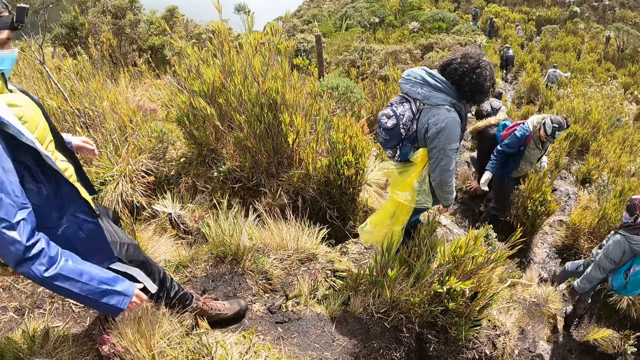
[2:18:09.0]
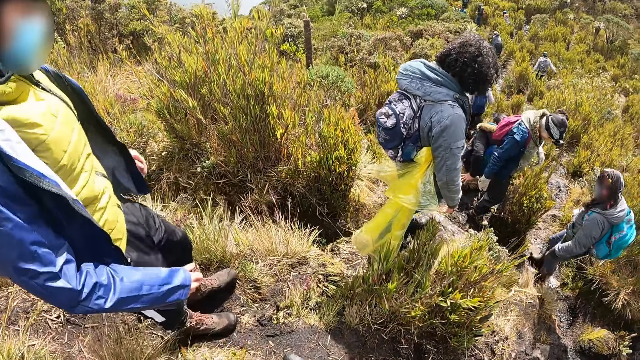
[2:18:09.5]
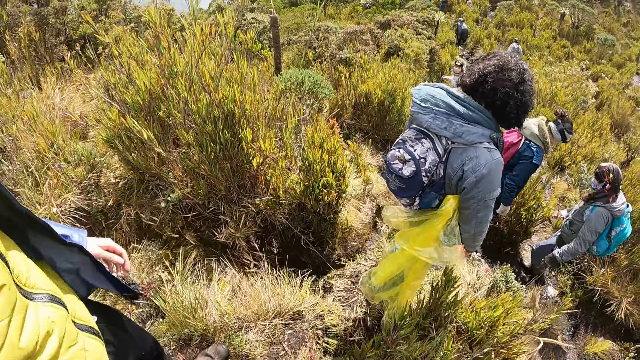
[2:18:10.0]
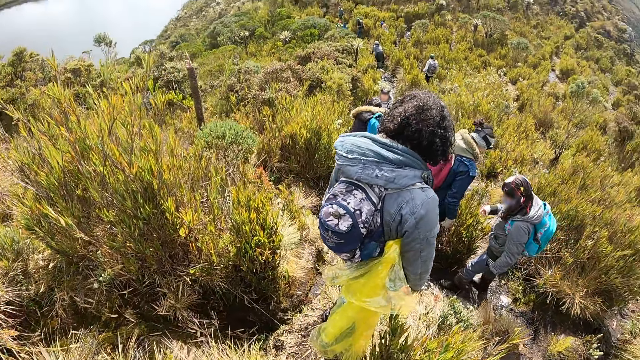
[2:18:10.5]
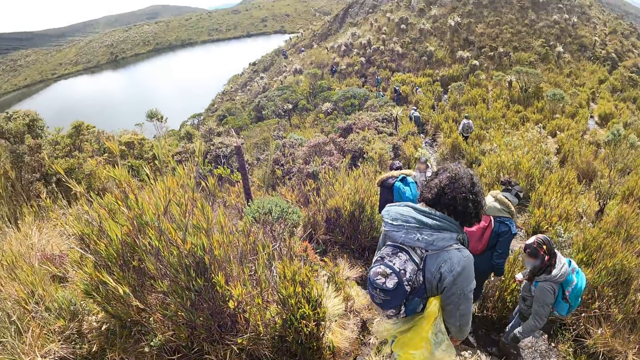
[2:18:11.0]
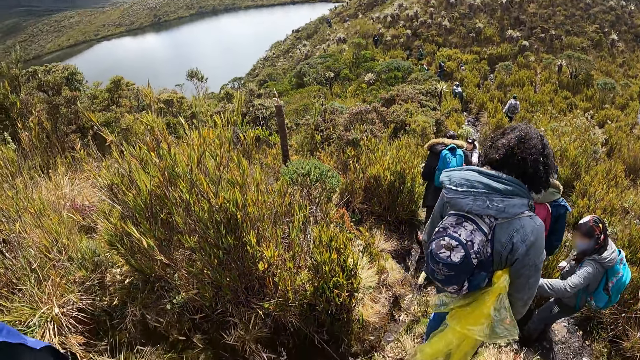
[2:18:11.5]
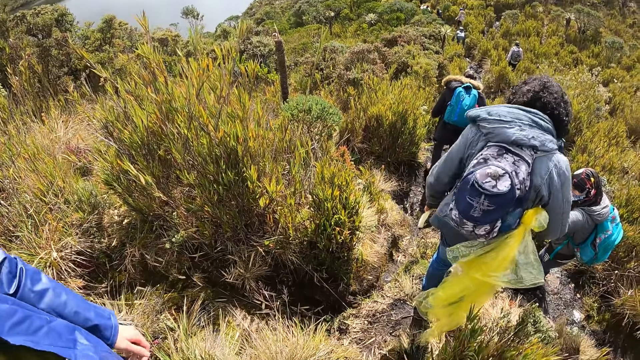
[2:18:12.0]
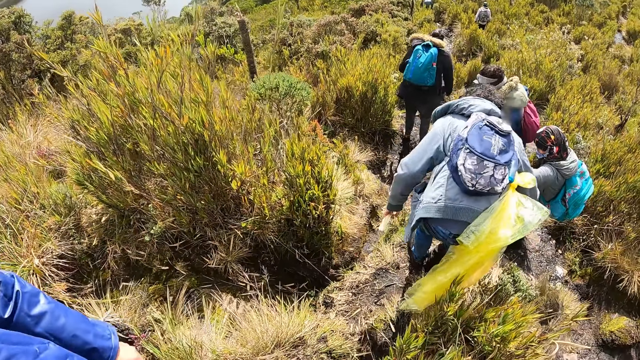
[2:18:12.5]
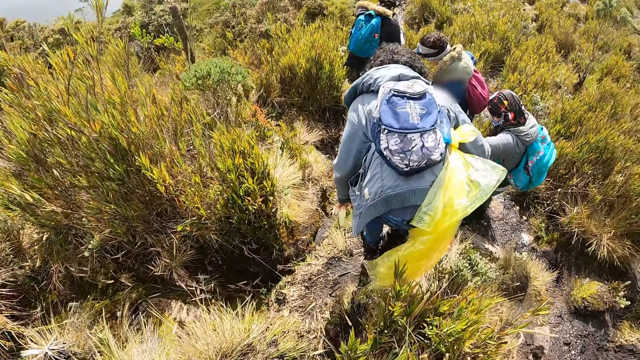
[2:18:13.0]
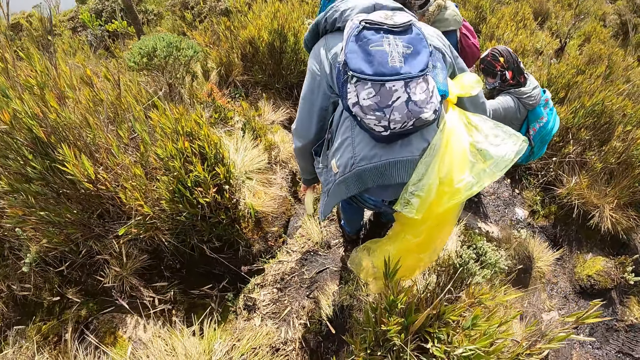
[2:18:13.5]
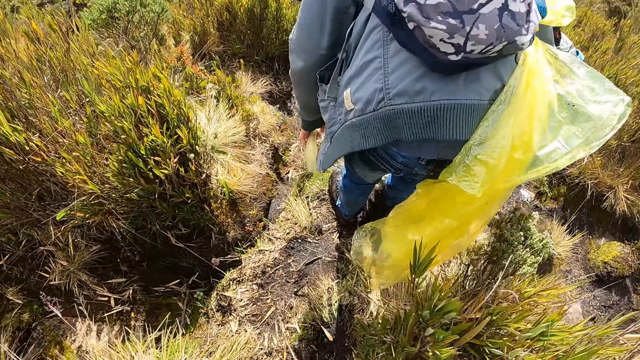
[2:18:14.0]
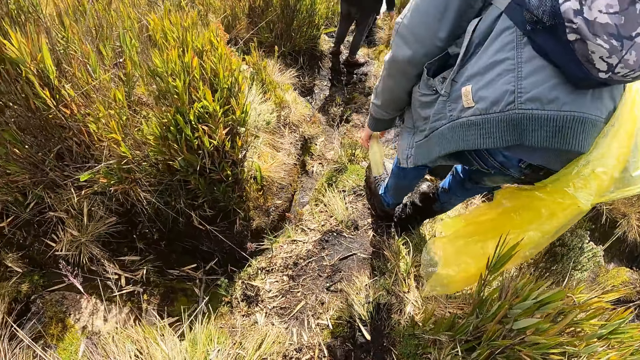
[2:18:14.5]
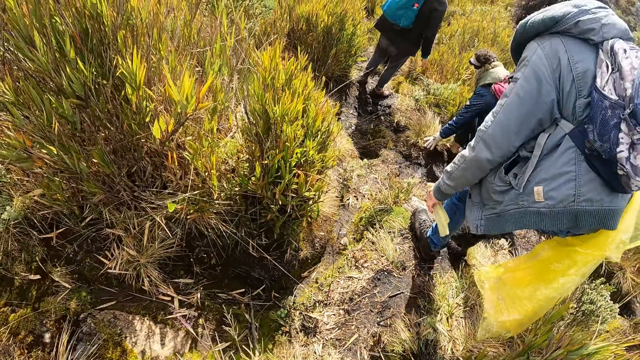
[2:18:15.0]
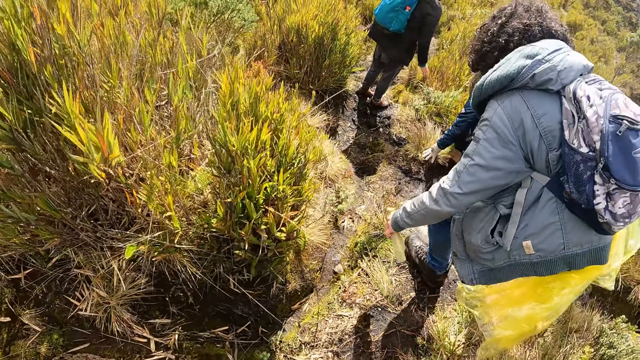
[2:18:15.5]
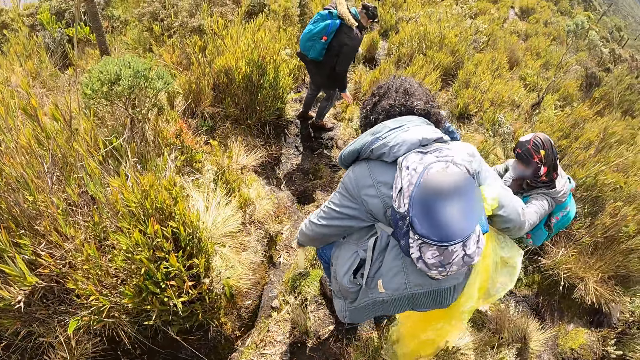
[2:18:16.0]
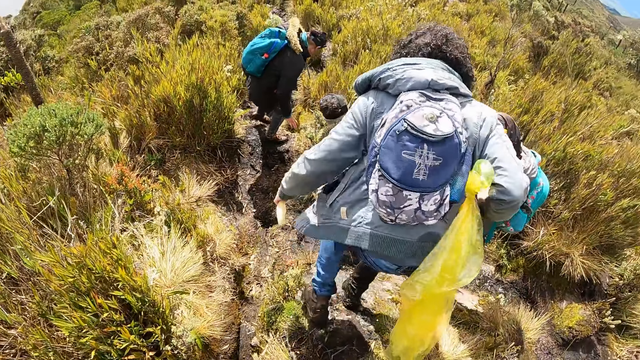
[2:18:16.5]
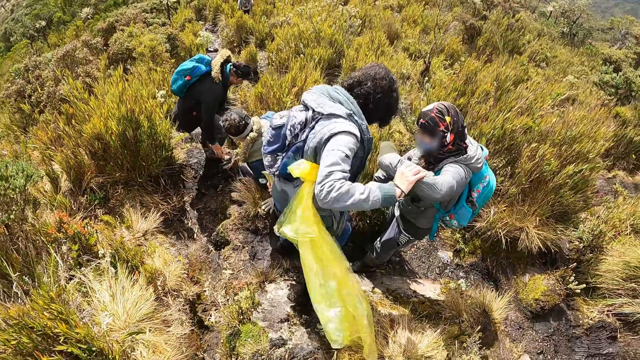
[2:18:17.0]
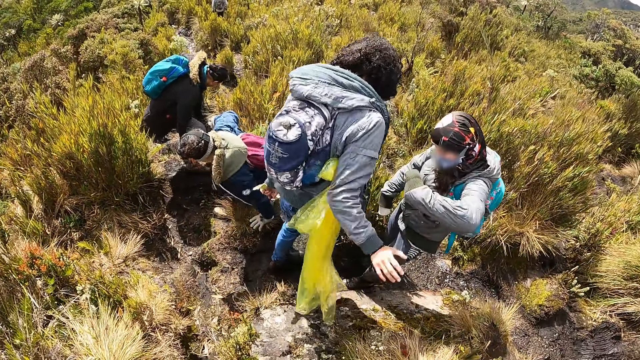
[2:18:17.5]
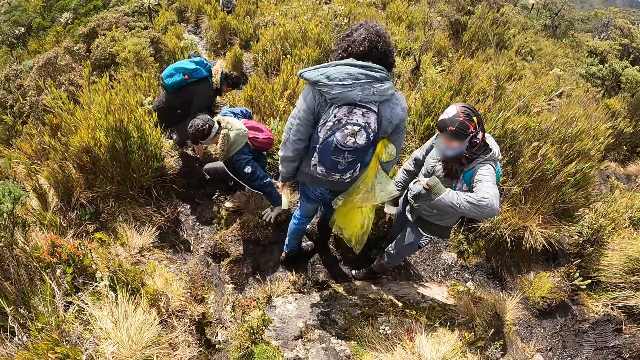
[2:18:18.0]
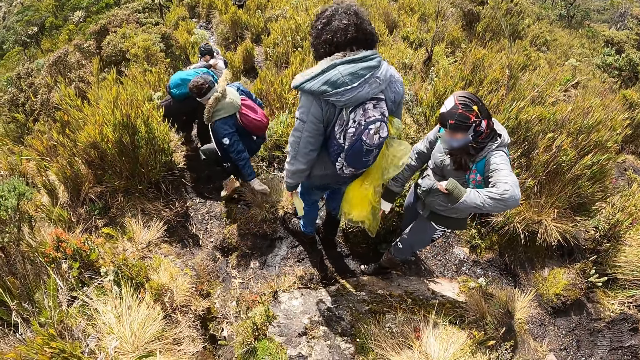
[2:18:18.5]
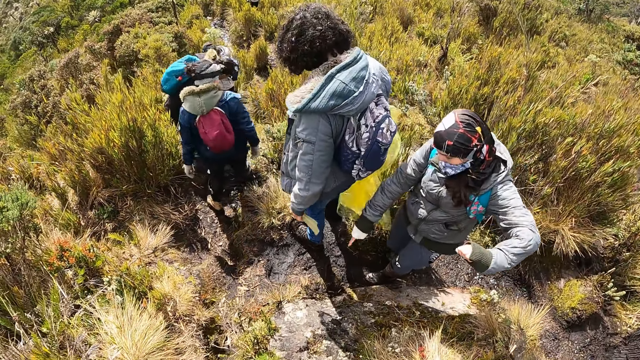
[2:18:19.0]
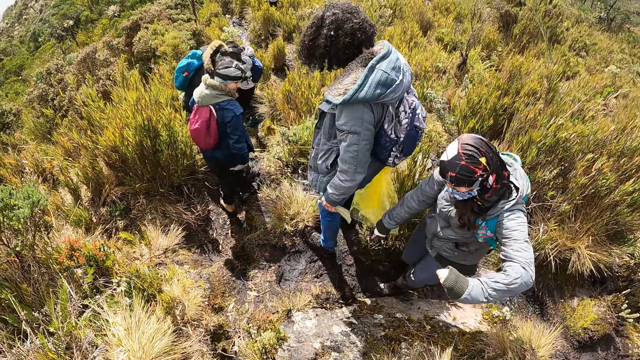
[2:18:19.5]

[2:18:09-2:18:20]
The camera wearer walks down the hill. A man touches a woman. The man walks down the mountain.

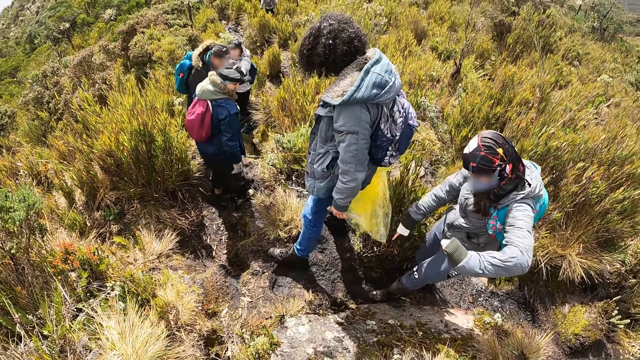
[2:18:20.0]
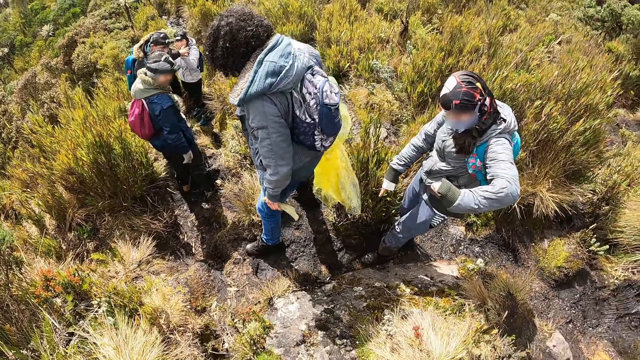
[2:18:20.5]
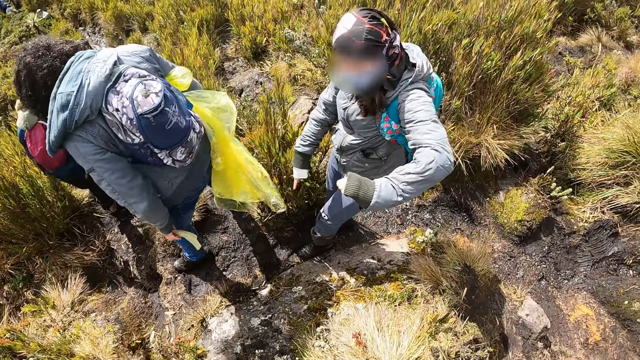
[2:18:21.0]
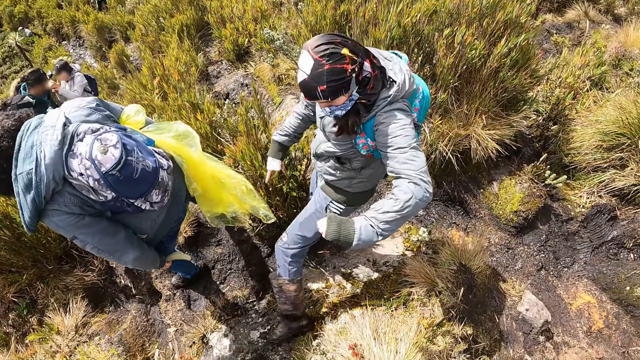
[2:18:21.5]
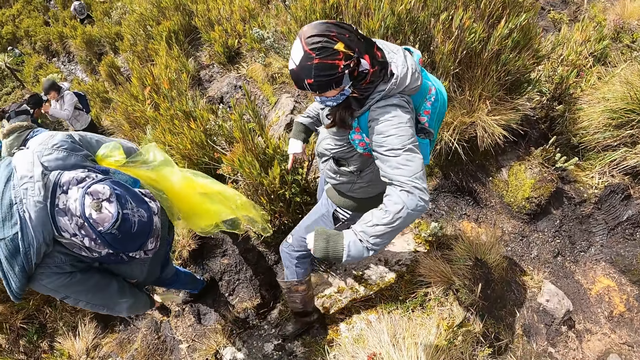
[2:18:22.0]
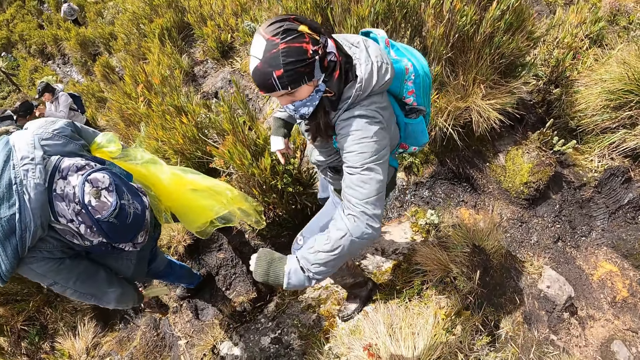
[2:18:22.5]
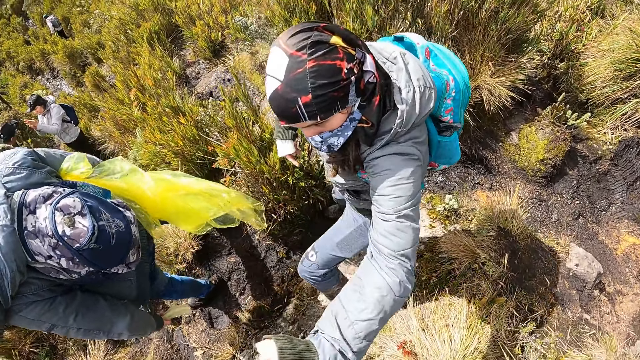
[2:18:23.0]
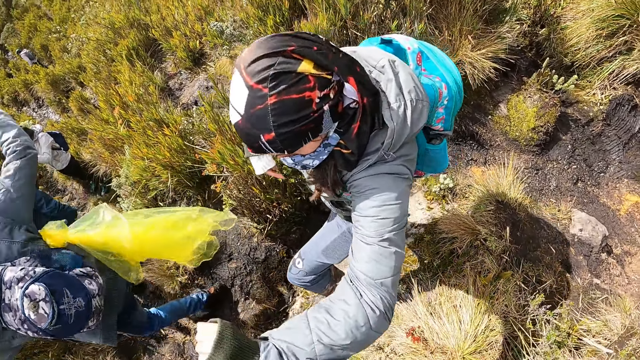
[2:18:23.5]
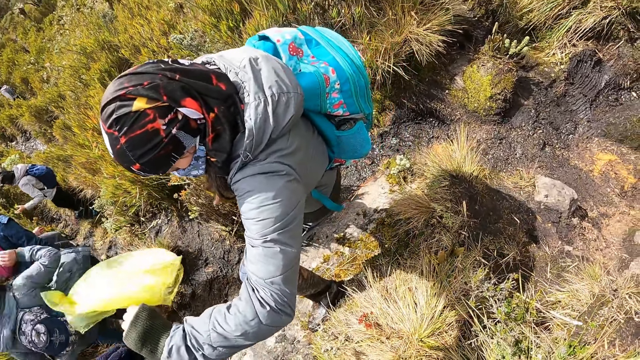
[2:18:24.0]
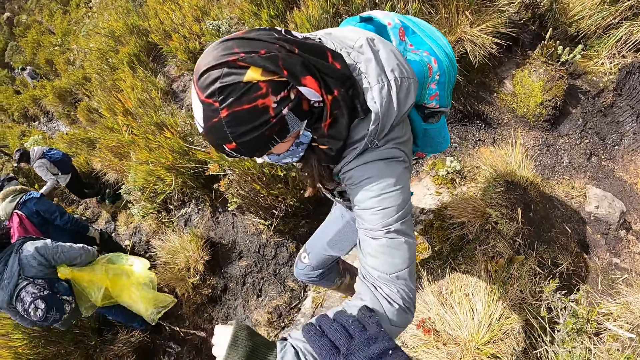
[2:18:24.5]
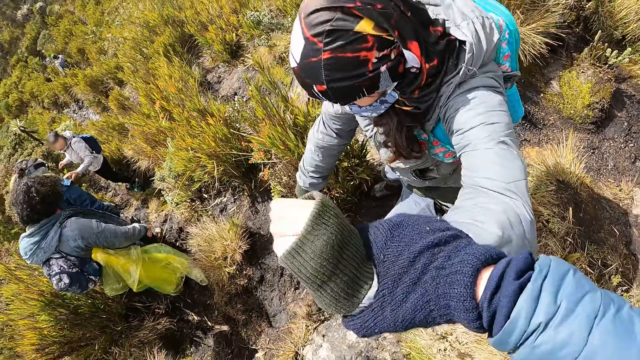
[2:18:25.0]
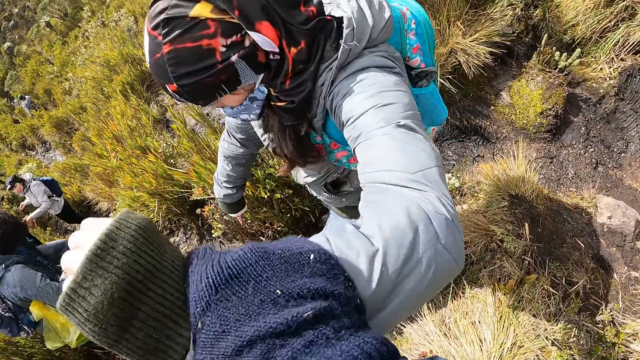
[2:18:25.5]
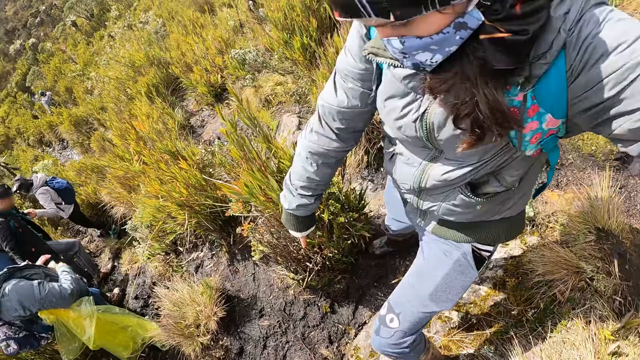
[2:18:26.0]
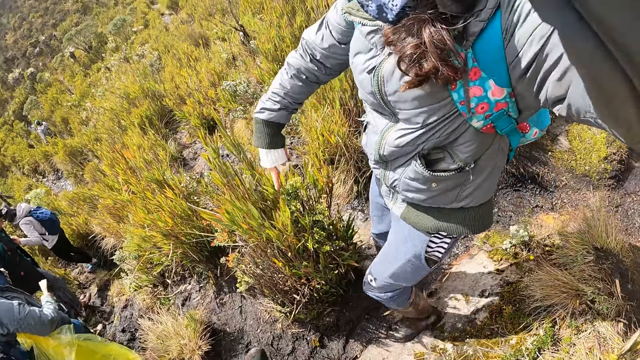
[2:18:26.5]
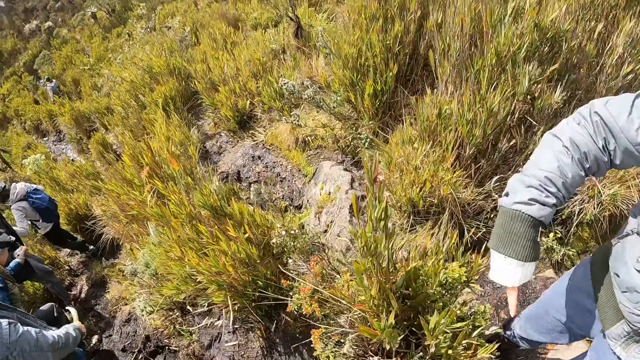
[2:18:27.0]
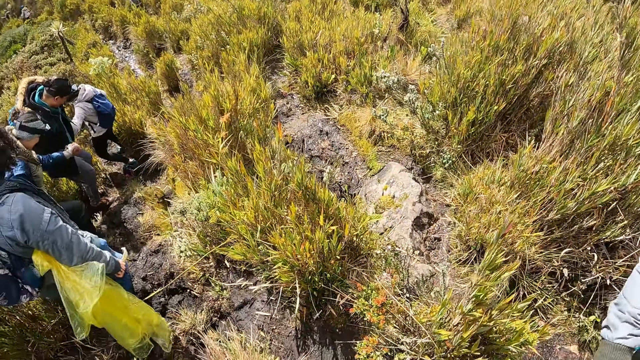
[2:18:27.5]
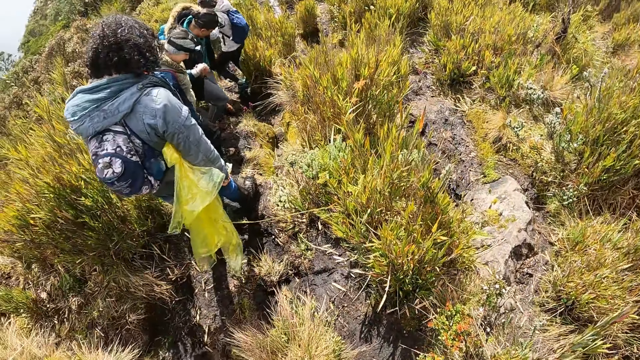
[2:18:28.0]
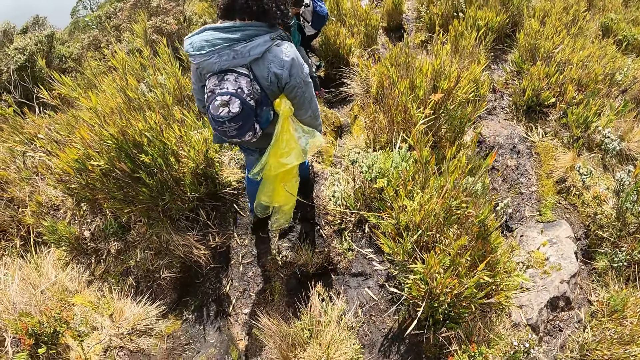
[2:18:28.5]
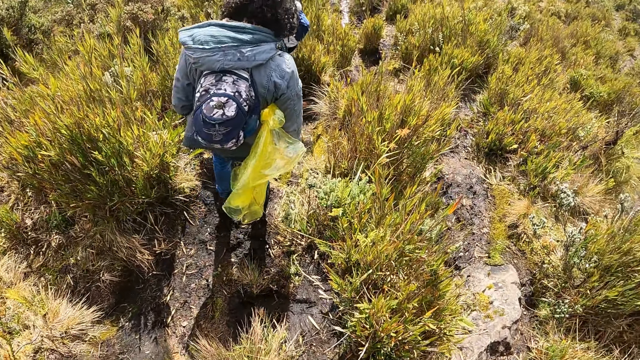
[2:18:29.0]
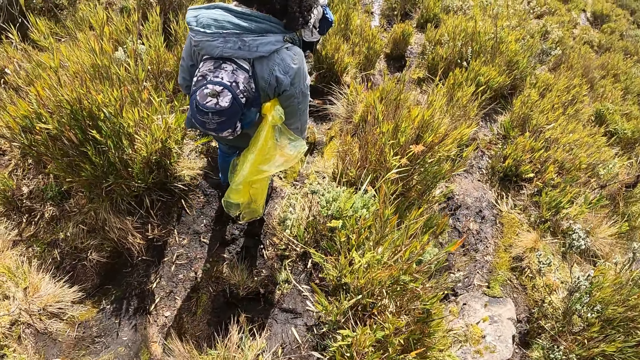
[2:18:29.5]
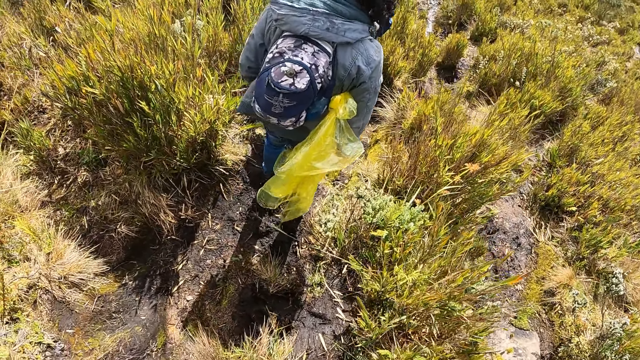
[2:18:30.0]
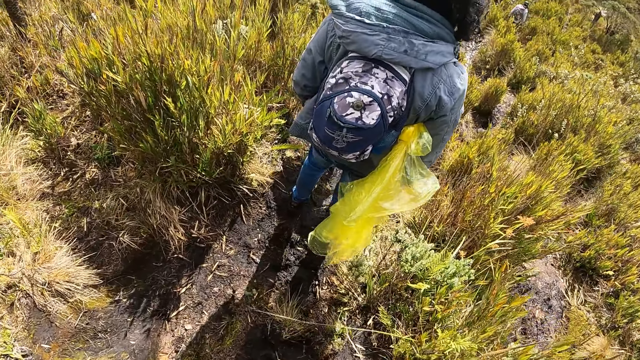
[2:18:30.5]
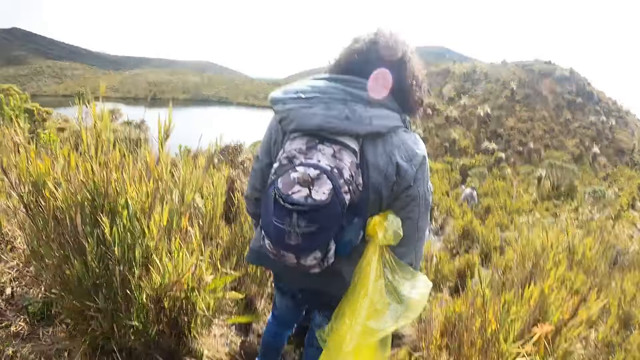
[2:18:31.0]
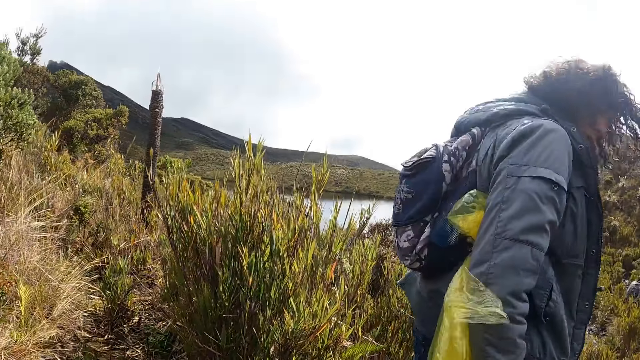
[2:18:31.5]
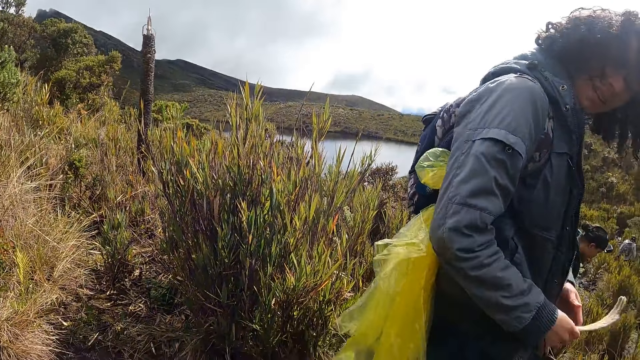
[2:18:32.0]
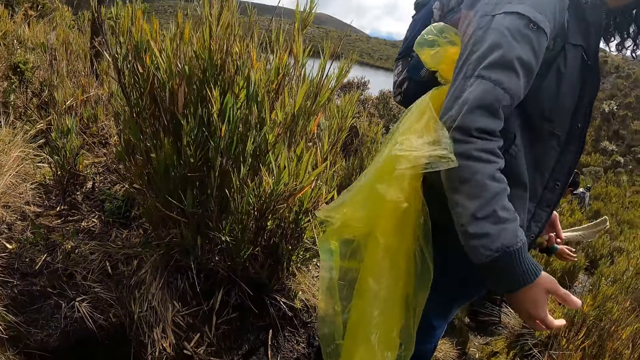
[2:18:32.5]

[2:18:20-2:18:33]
A woman talks to the camera wearer. The woman lifts up the hand. The camera wearer touches the hand of the woman. They walk up the hill. They walk down the hill.
